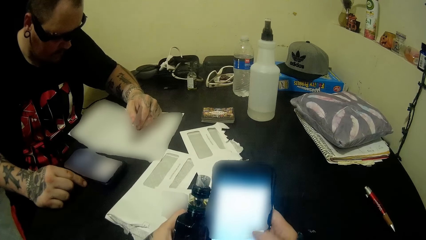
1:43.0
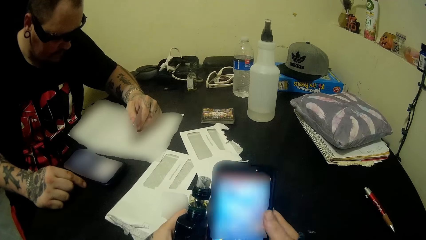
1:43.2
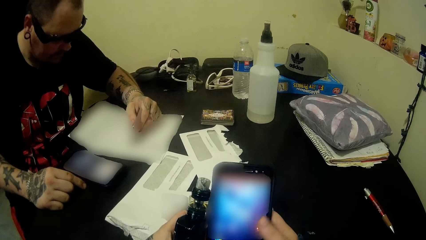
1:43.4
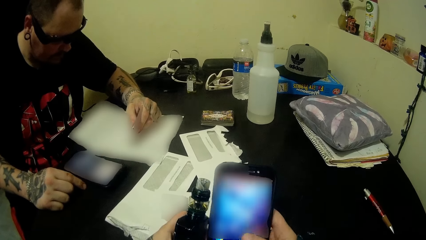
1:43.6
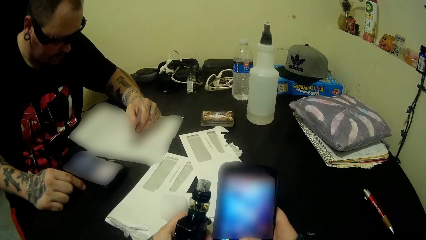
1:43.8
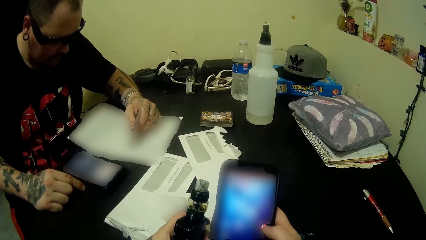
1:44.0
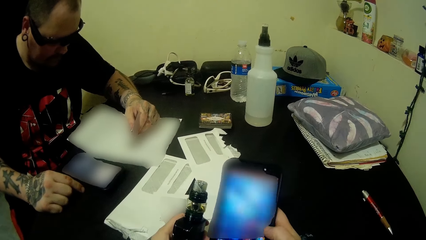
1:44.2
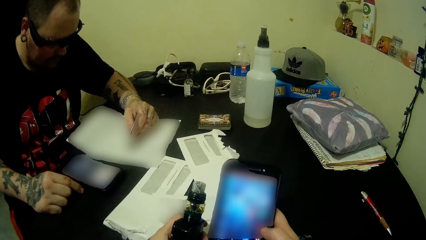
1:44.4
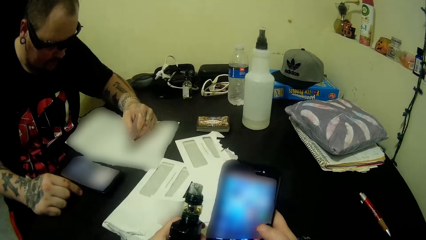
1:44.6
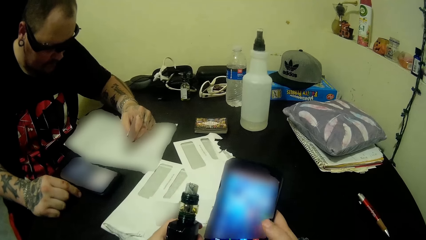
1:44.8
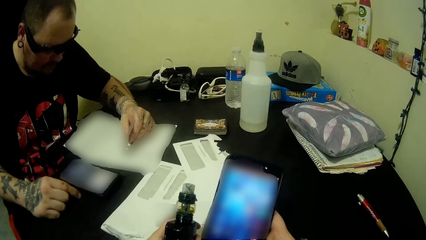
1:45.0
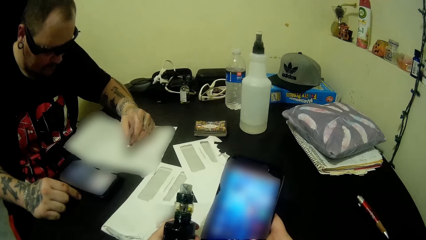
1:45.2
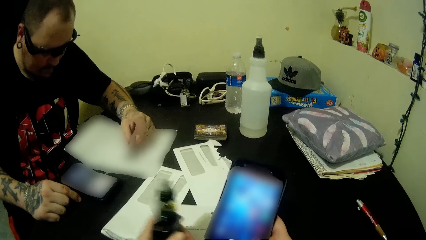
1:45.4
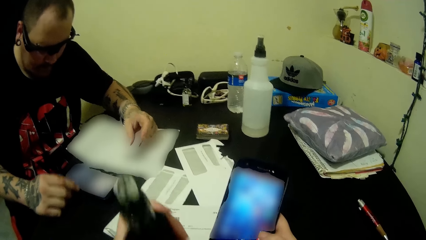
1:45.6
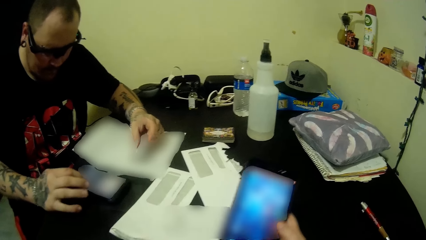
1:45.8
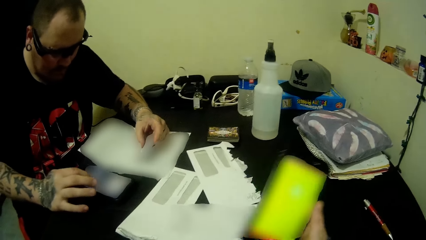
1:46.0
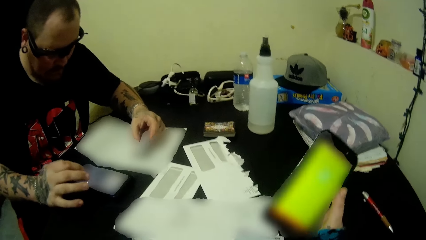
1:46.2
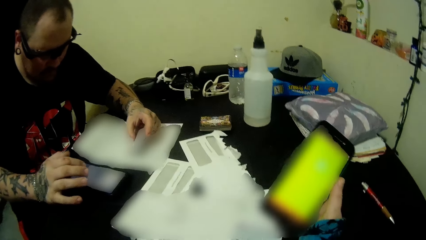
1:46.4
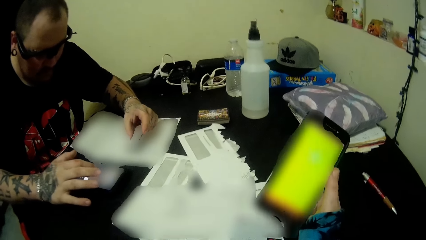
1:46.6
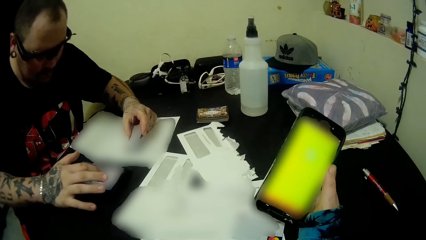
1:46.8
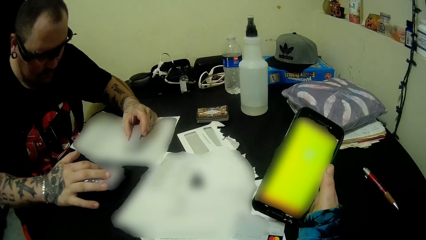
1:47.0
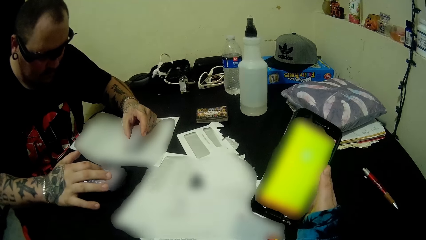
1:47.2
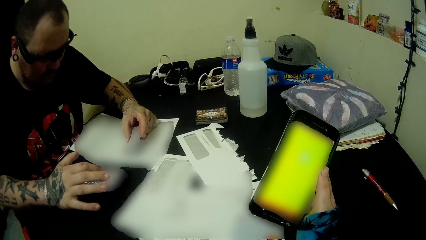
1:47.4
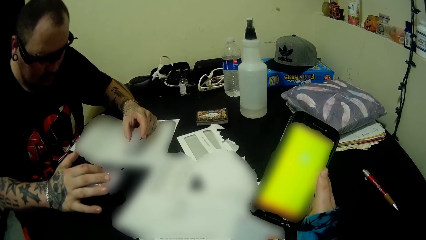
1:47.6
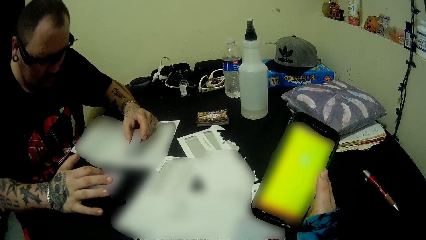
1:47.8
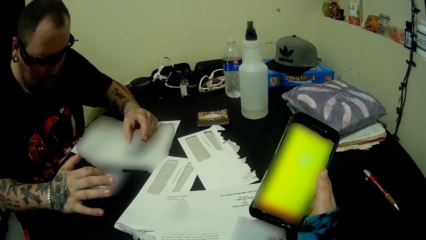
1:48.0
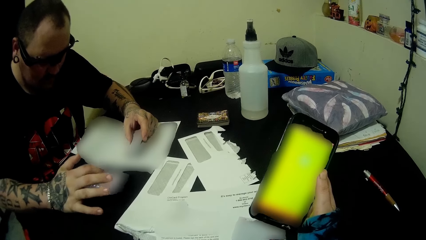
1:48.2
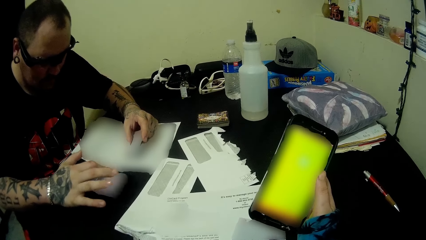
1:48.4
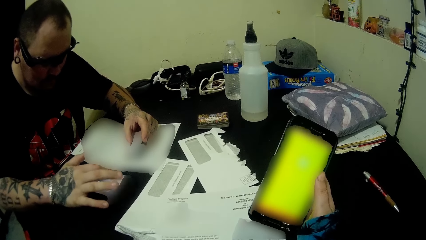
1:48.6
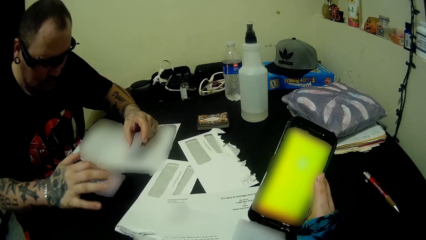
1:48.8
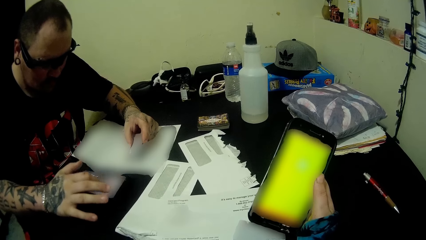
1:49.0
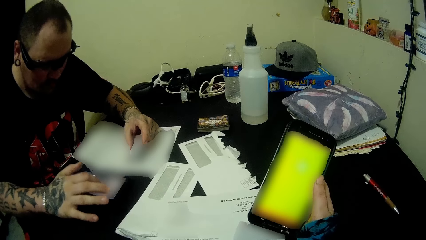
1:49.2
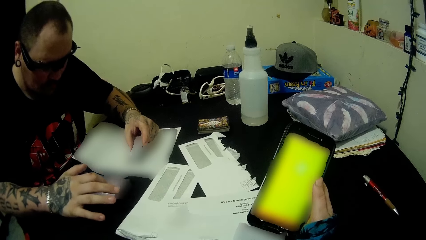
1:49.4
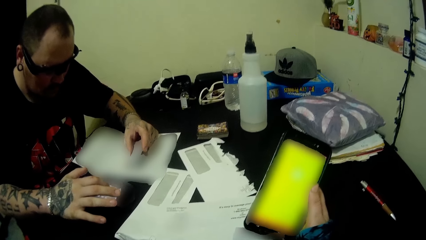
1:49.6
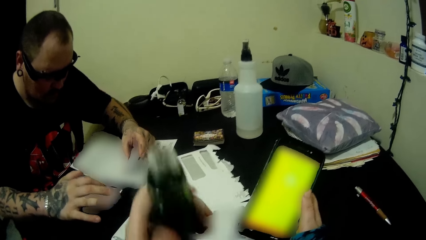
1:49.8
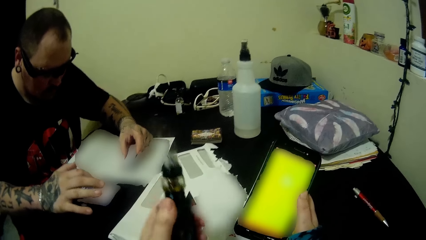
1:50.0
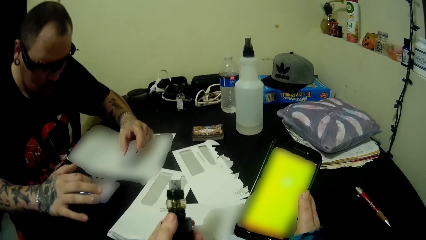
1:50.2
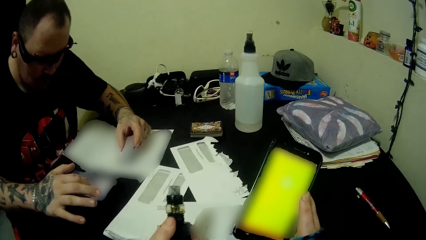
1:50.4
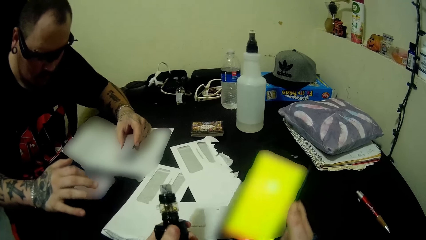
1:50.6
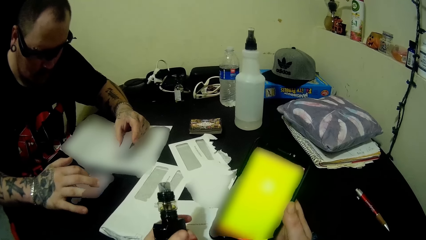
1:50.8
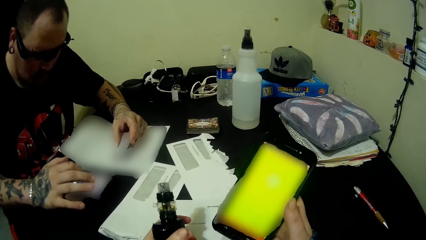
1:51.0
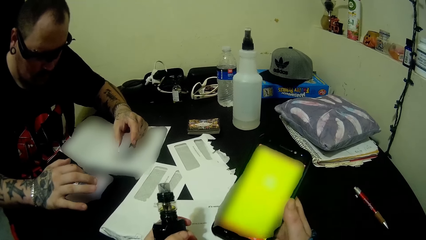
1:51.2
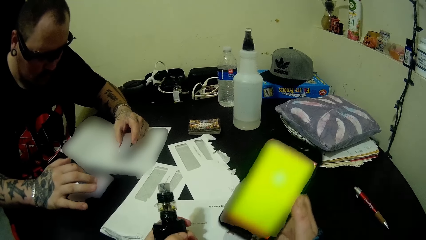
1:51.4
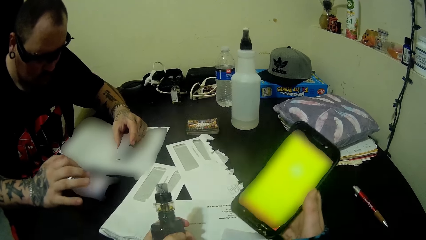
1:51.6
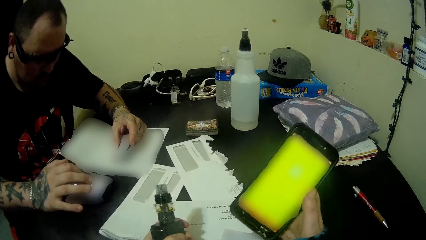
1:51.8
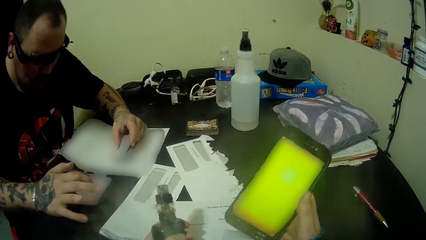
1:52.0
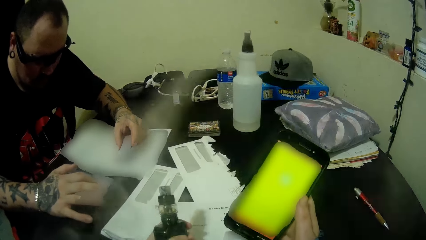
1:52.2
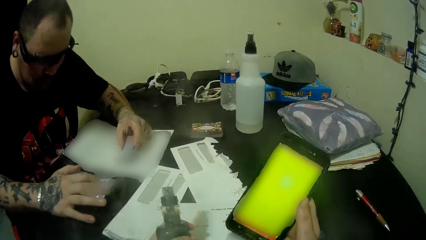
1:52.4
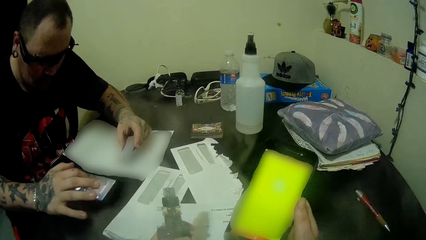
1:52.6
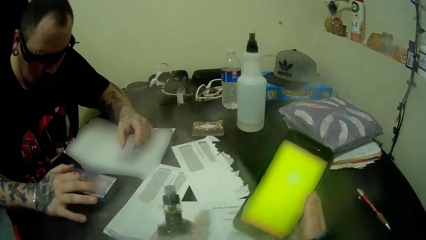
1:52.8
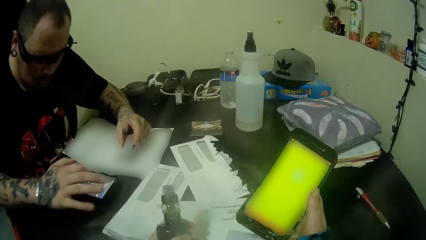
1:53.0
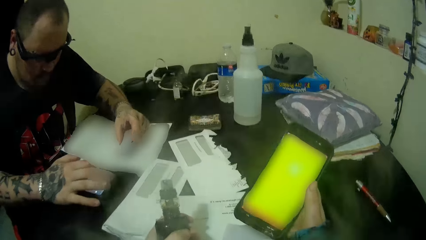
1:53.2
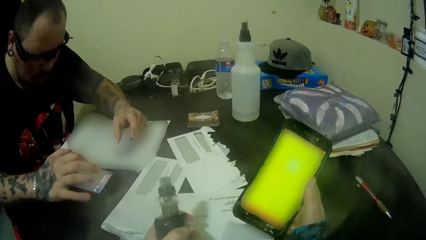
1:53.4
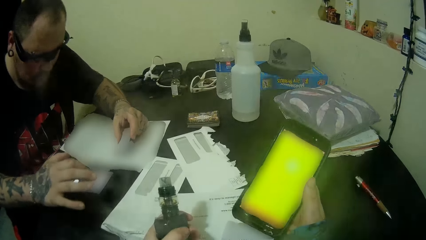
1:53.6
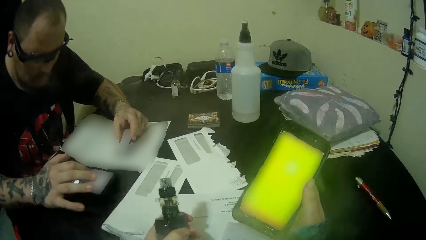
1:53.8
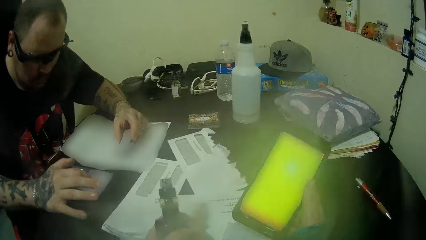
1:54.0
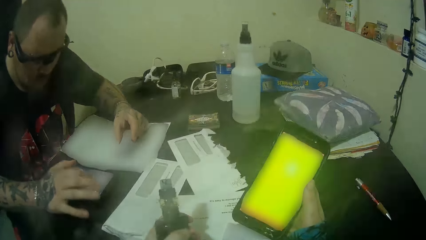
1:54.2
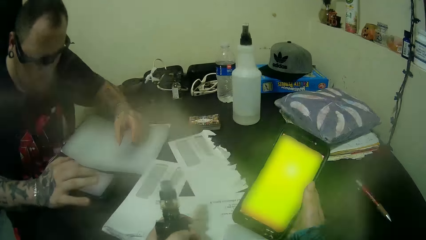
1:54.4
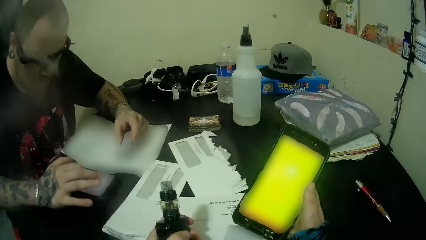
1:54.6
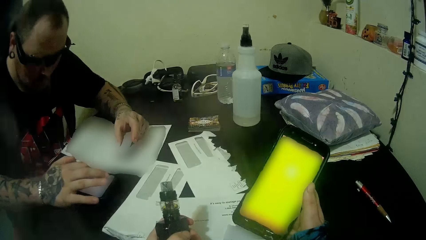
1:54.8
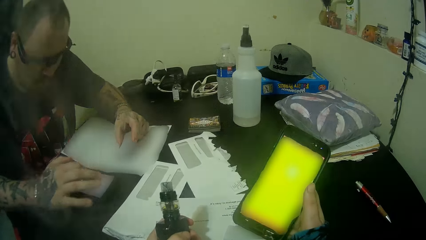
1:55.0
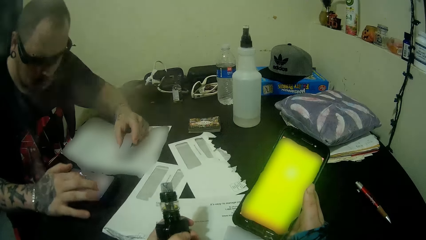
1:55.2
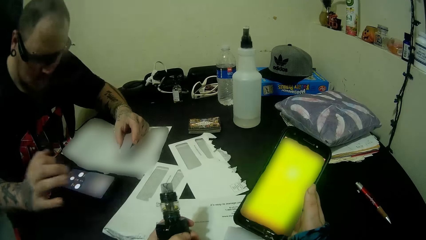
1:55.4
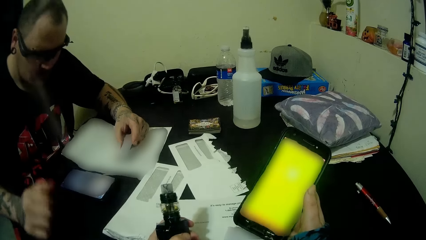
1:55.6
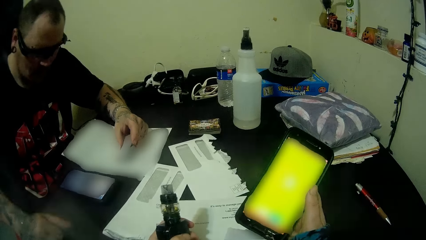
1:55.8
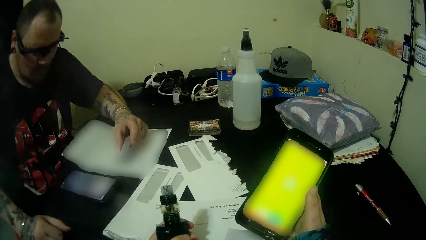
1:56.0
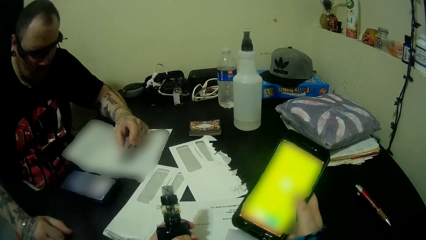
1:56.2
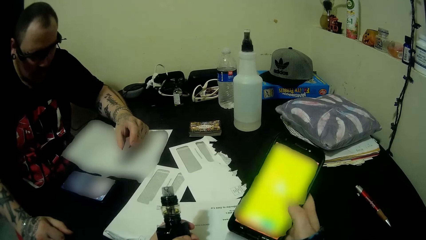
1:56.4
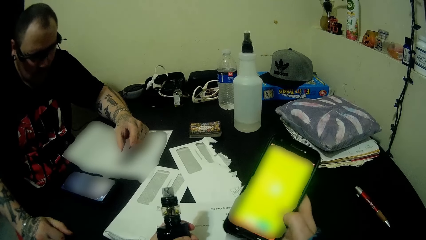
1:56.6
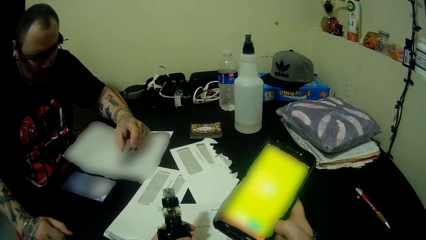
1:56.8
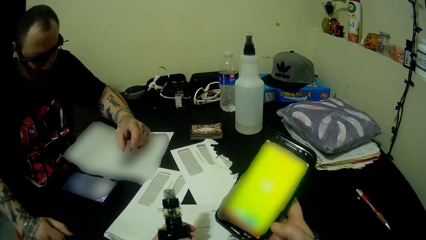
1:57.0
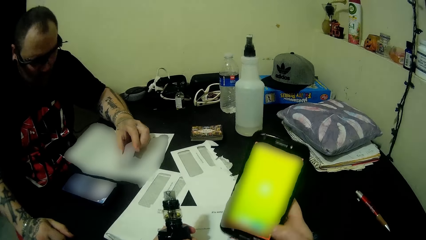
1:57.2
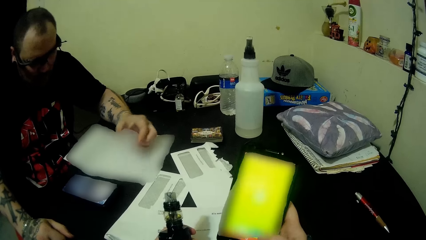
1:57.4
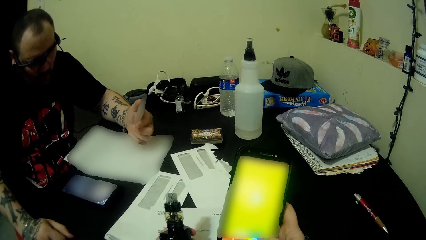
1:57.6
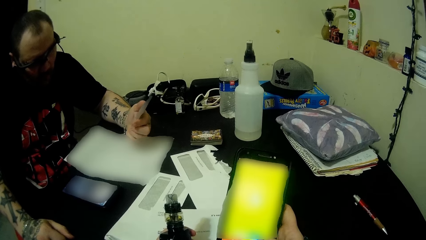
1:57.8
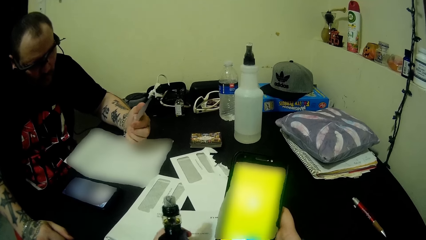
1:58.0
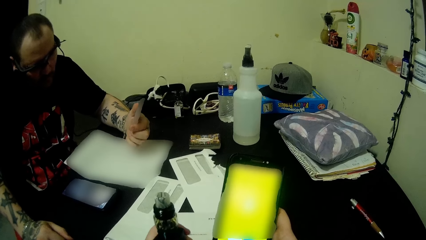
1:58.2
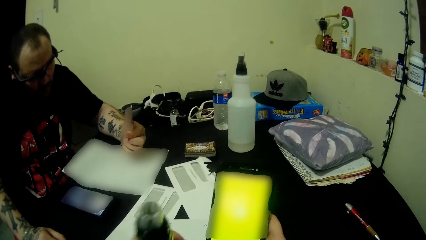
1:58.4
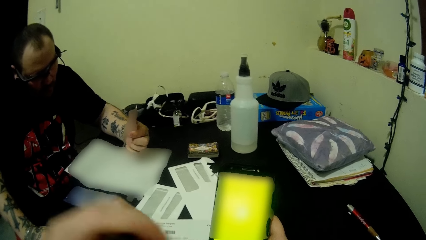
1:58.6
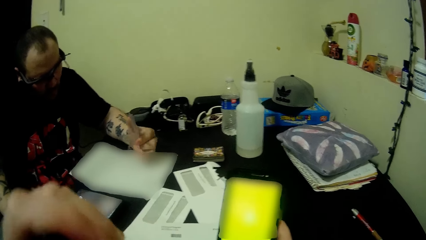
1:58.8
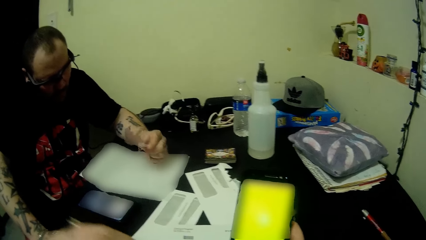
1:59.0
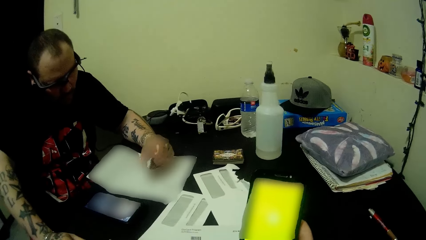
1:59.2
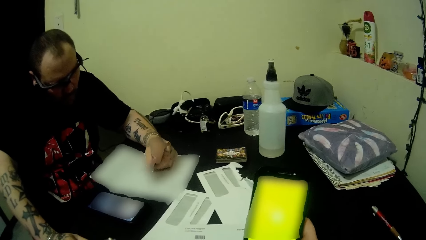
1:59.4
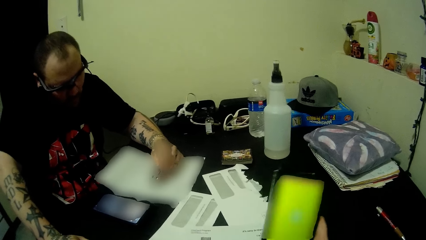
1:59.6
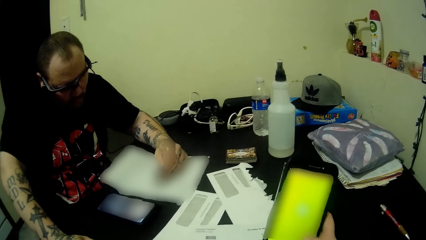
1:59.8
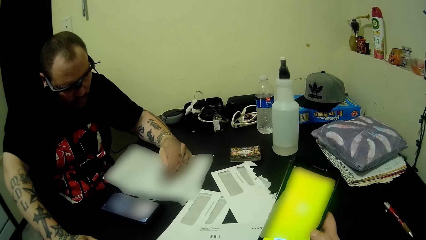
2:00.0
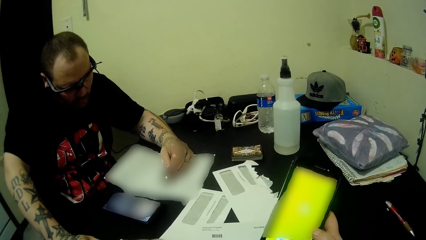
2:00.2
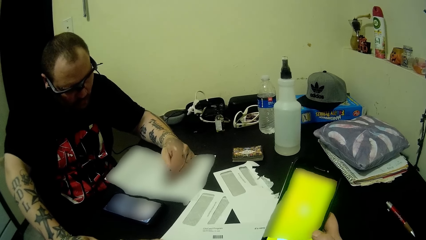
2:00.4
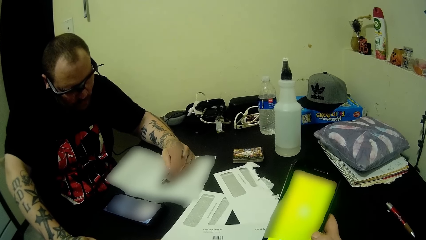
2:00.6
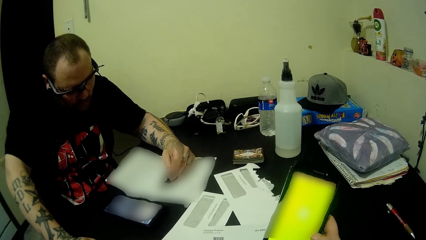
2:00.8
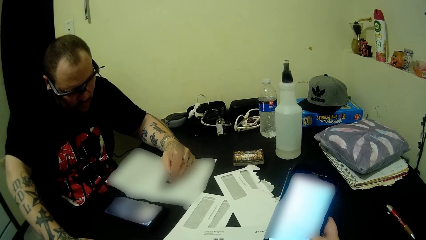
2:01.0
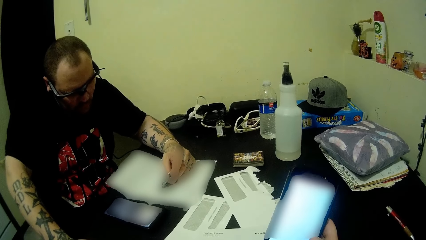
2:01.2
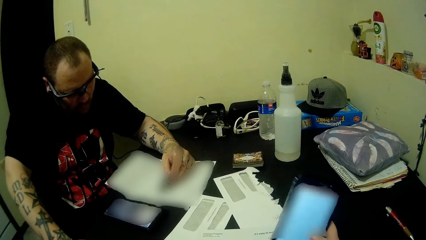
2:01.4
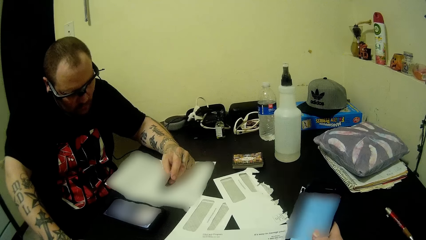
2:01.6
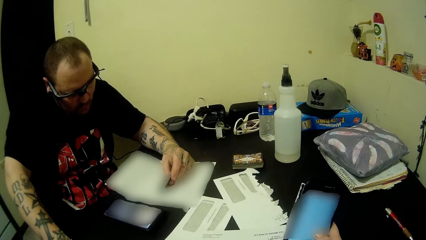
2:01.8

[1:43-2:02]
A man uses his phone. The camera wearer holds the vape bottle in hands. The man uses his phone. The camera wearer holds the phone.
